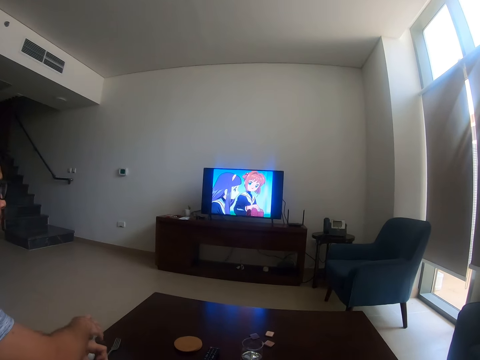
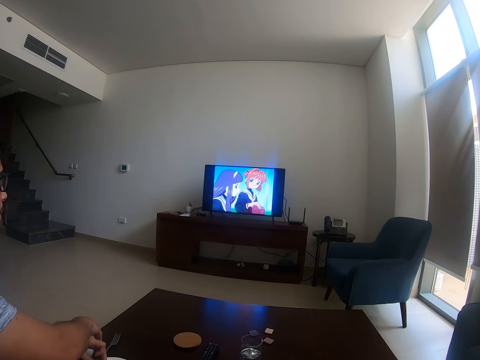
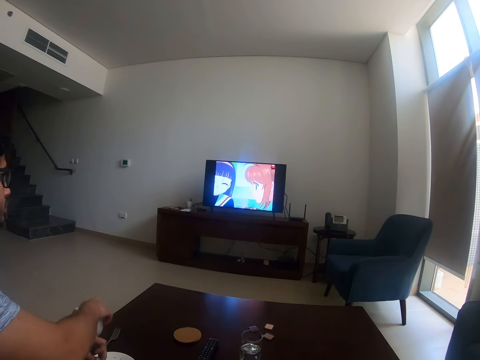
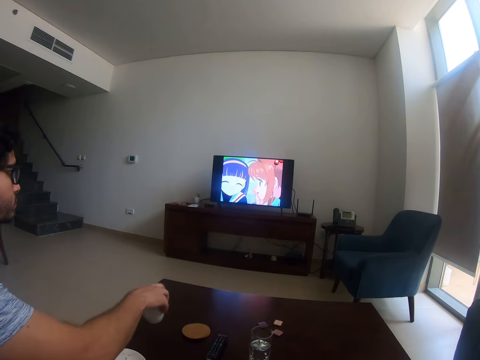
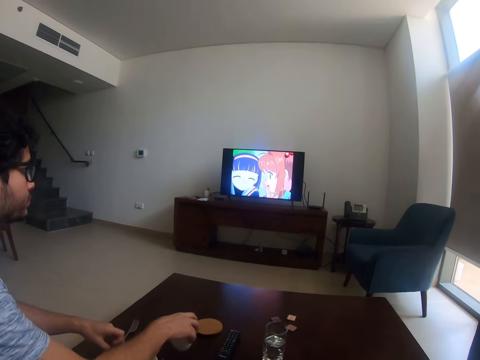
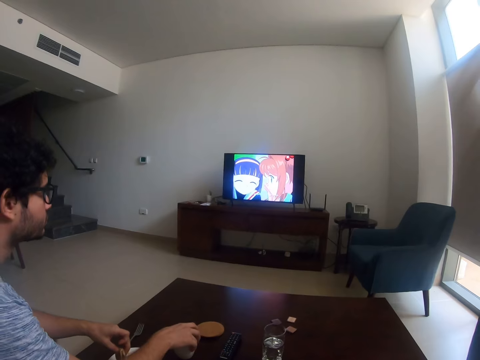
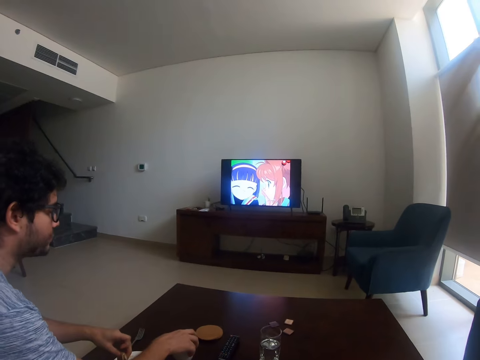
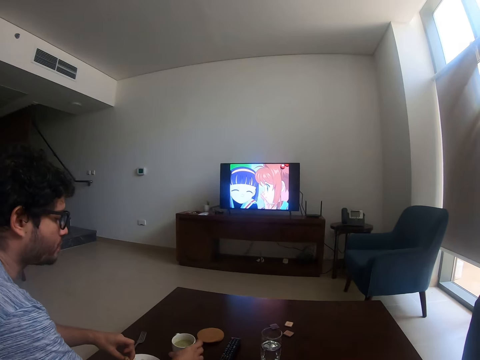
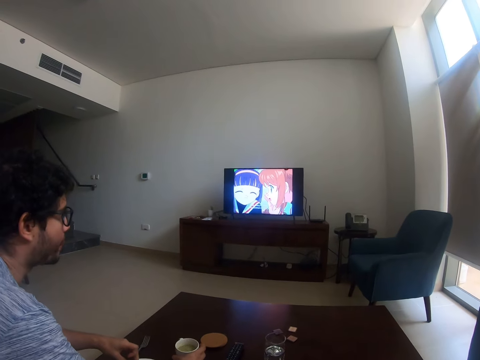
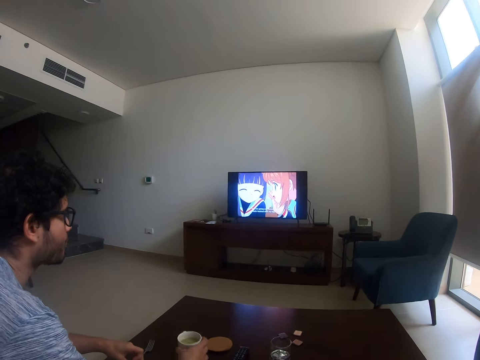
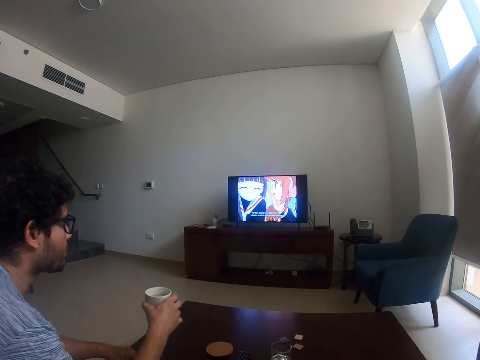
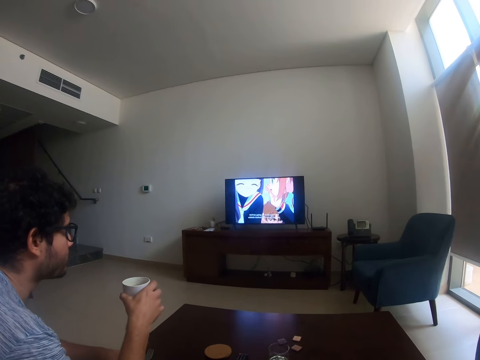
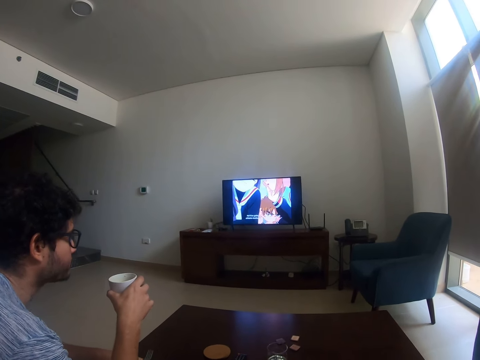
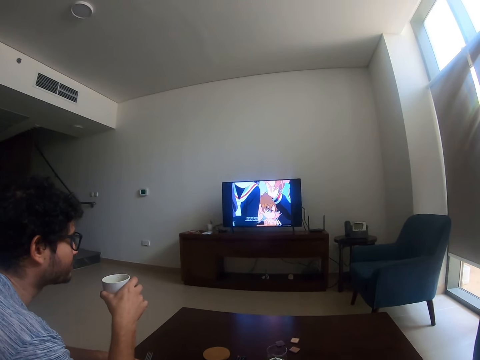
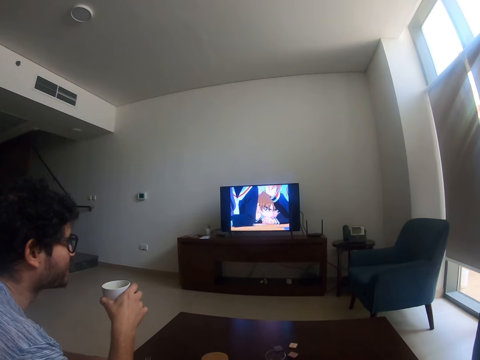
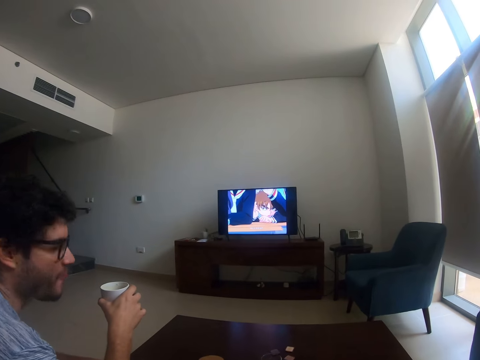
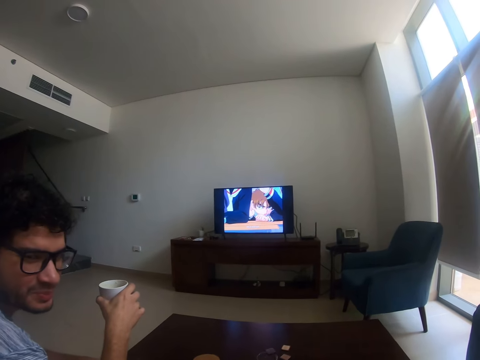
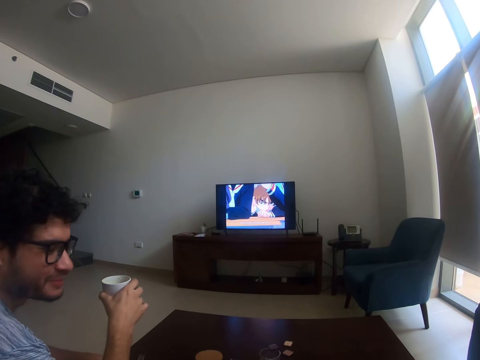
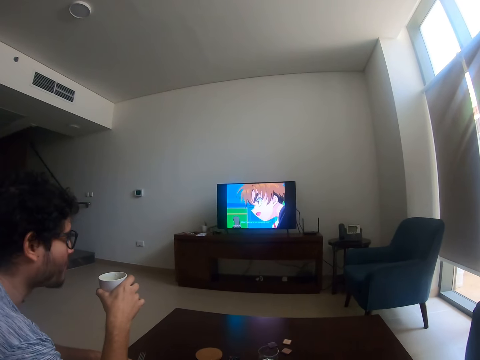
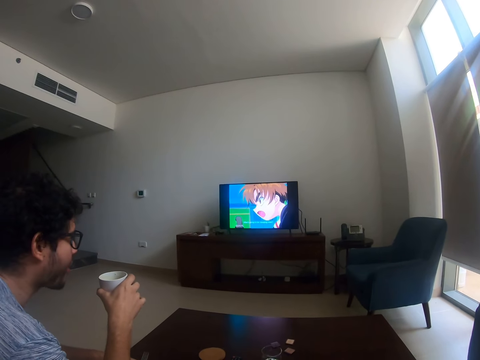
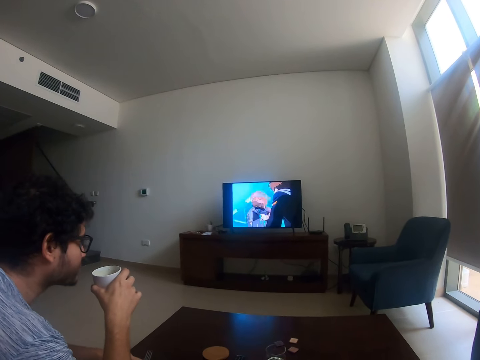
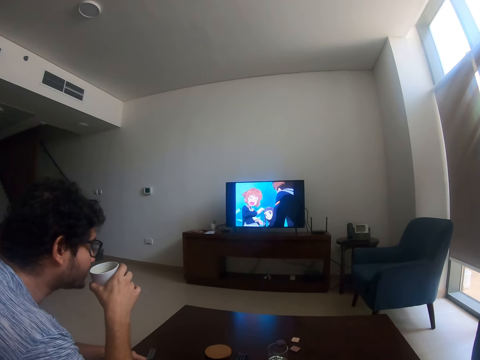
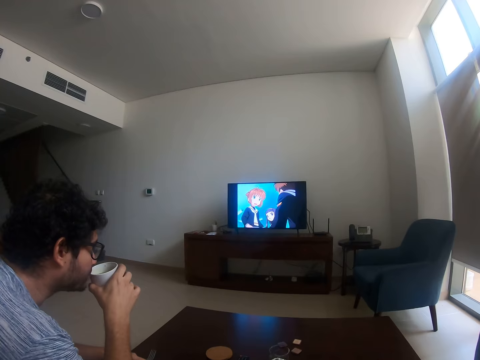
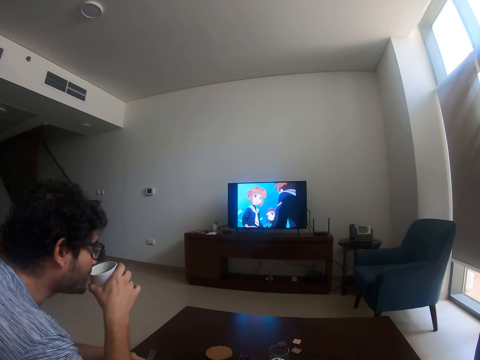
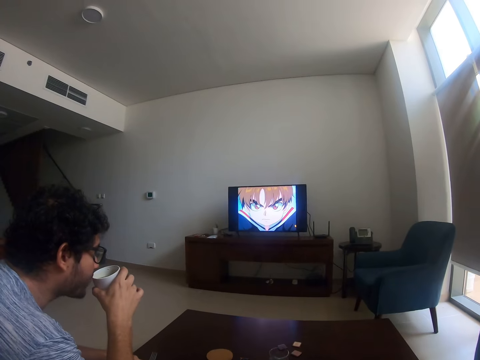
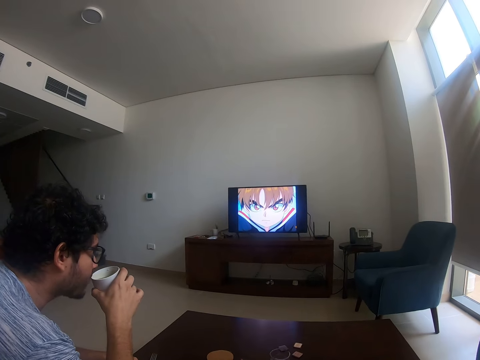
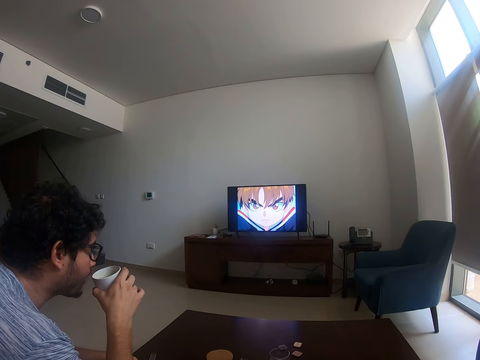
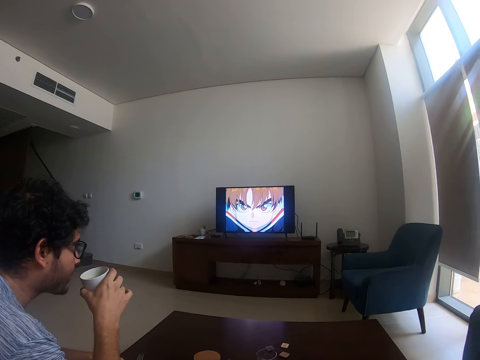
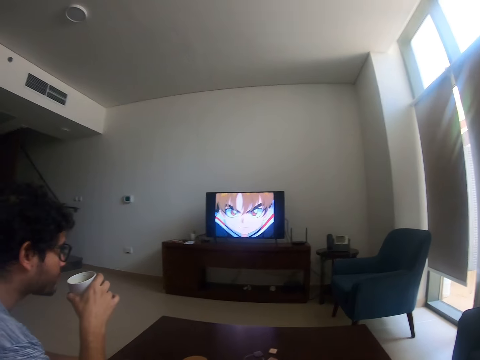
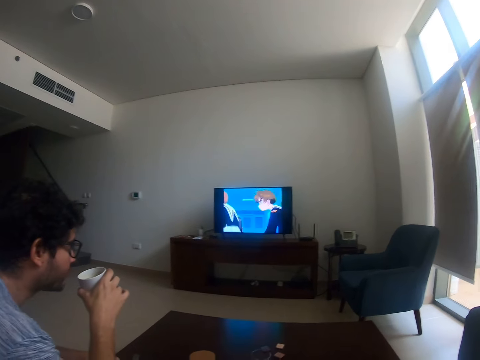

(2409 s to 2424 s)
A person puts the cup on the table. The person picks up the cup from the table. The person holds the cup.

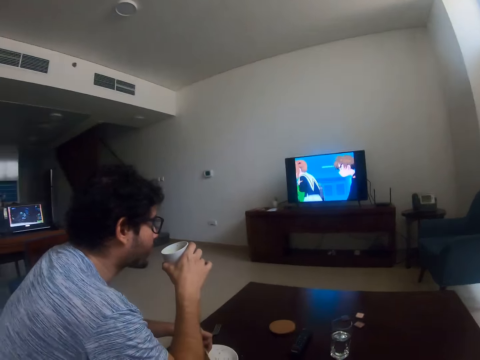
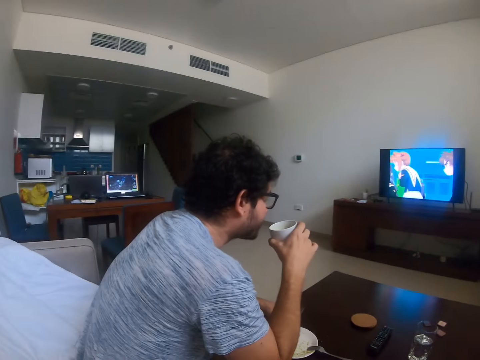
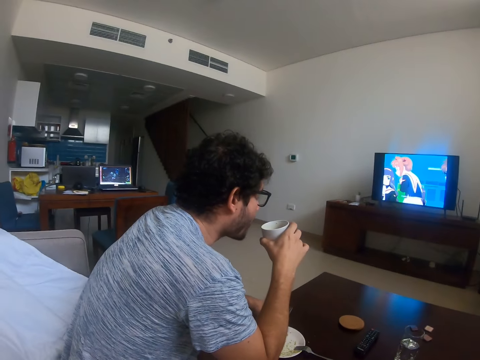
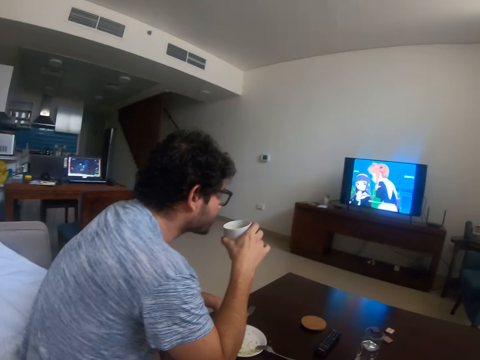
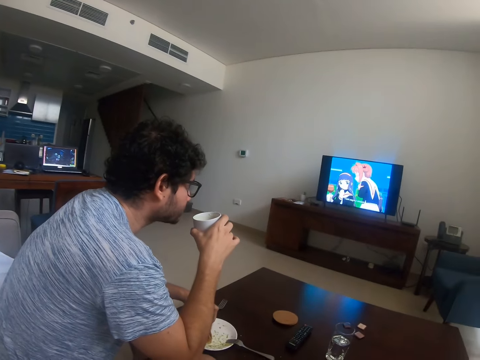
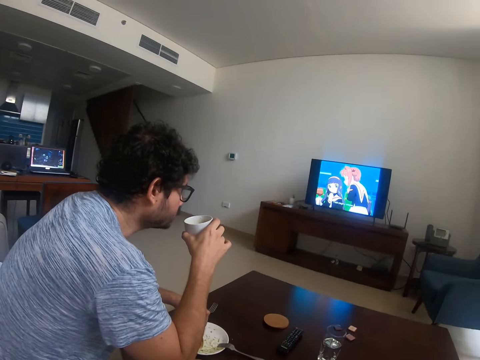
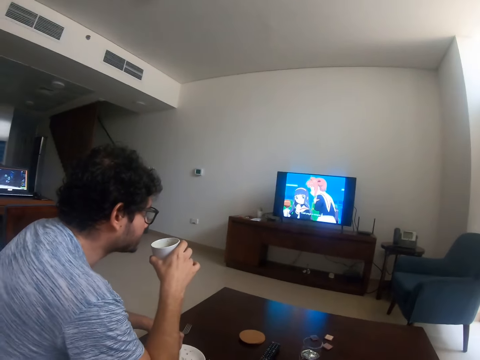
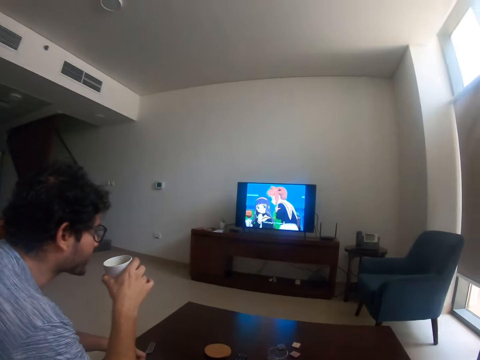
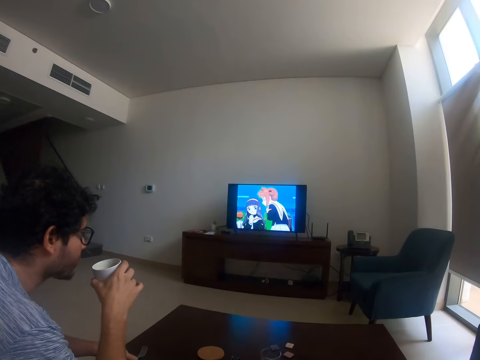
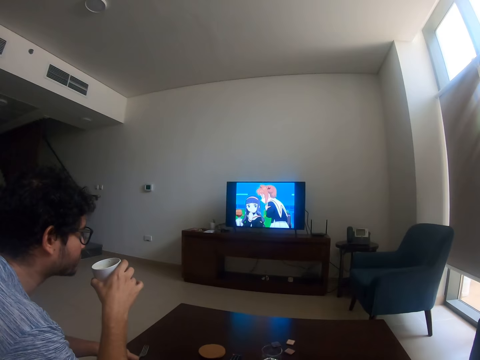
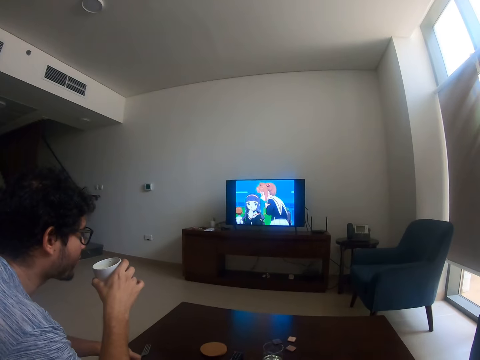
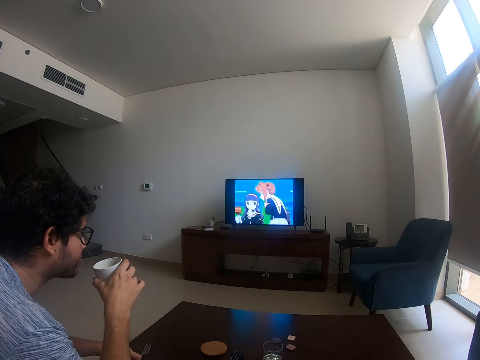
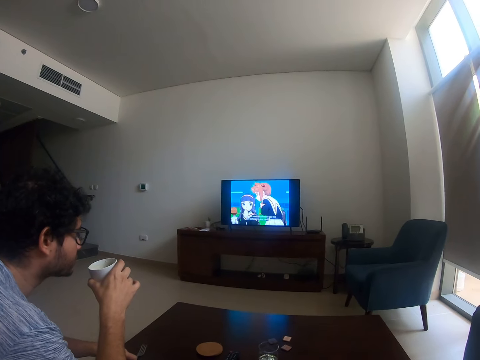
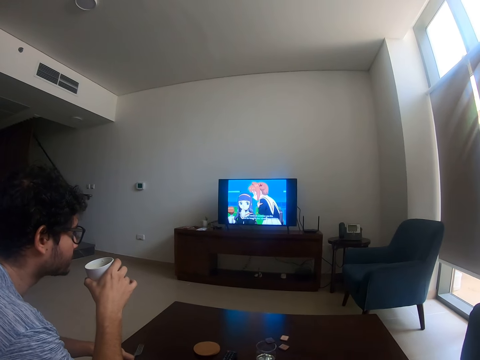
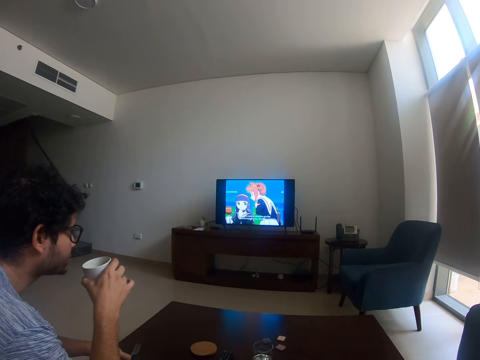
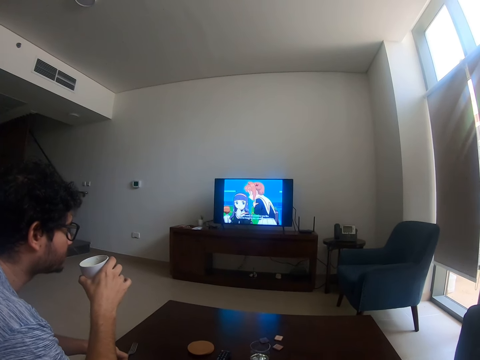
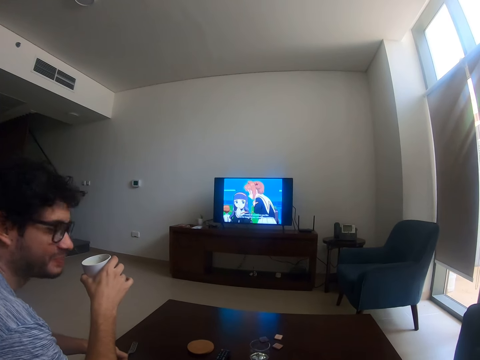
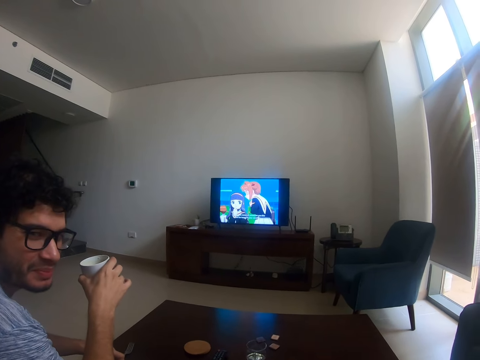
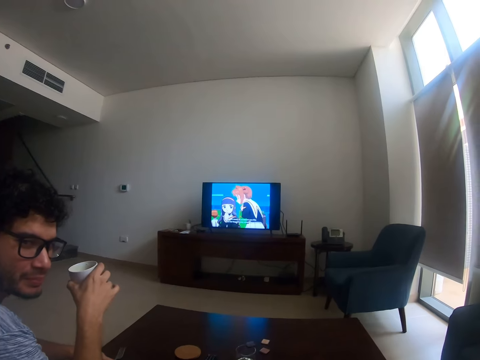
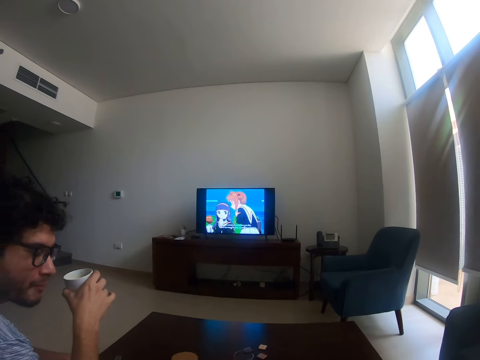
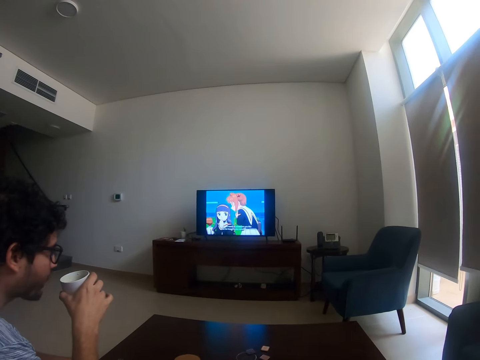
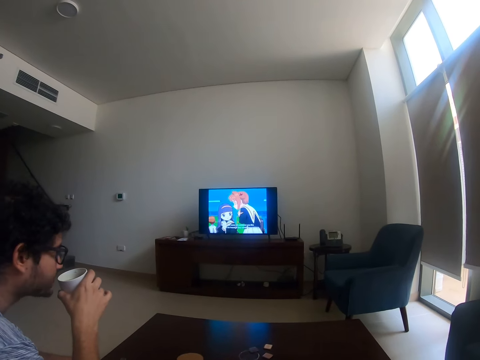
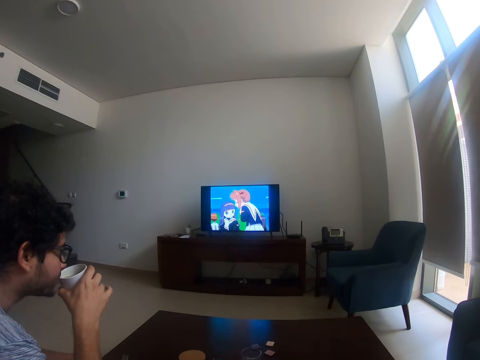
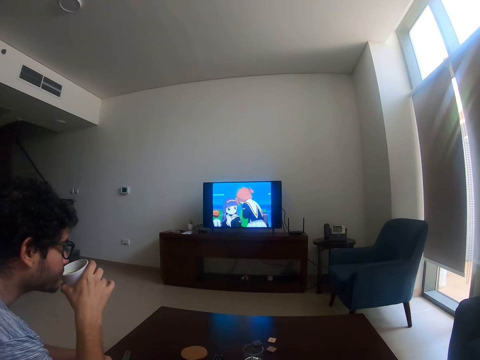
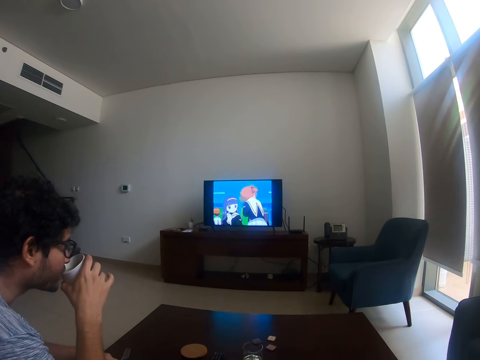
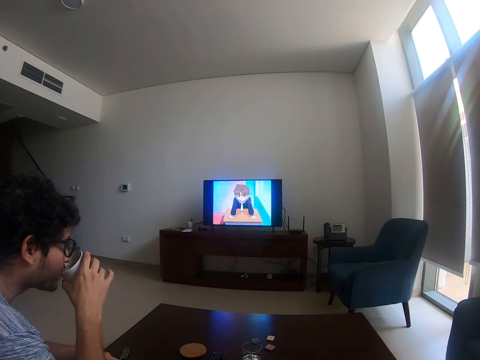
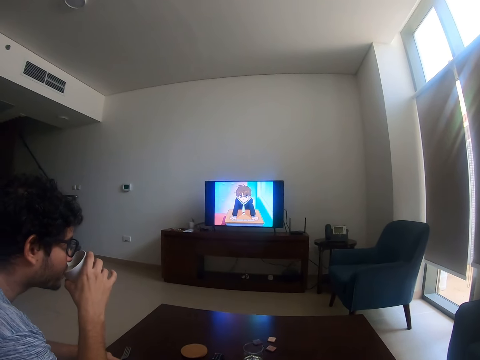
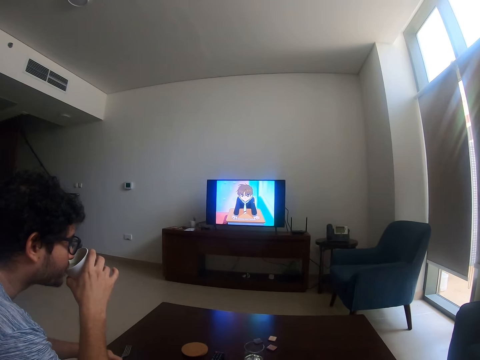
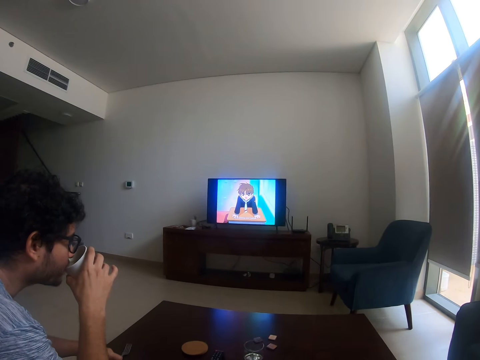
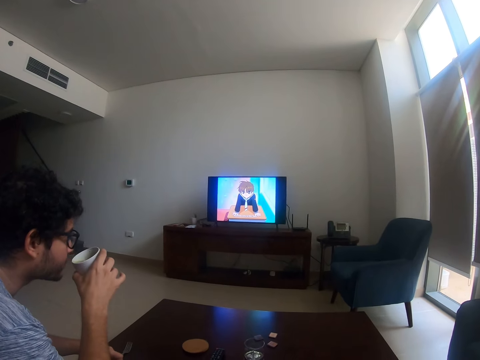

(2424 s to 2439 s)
A person looks at the camera wearer. The person watches the television. The person drinks something in the cup.
